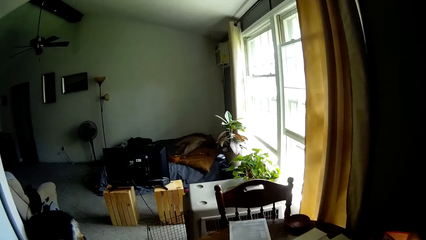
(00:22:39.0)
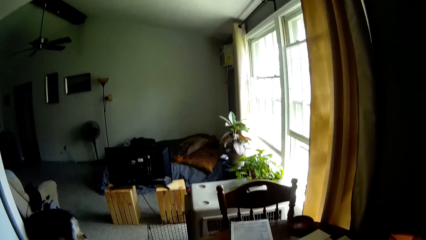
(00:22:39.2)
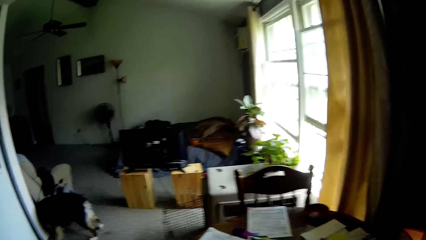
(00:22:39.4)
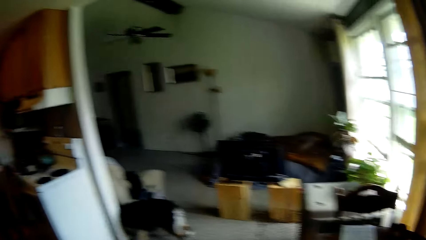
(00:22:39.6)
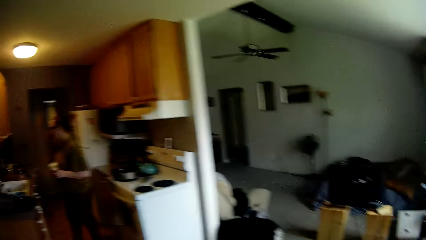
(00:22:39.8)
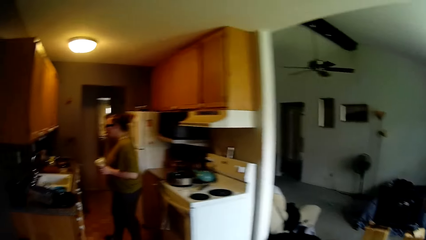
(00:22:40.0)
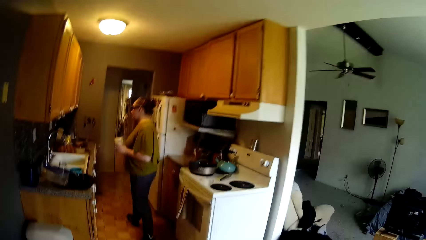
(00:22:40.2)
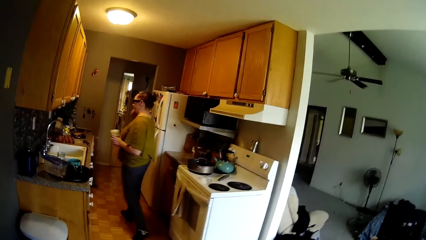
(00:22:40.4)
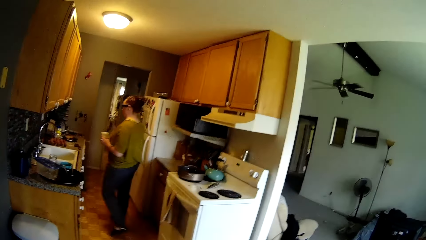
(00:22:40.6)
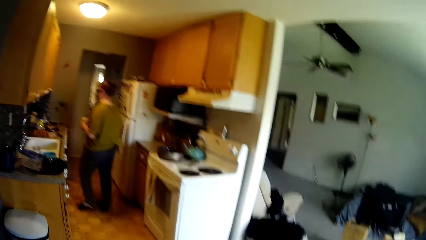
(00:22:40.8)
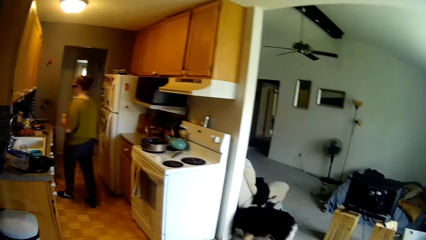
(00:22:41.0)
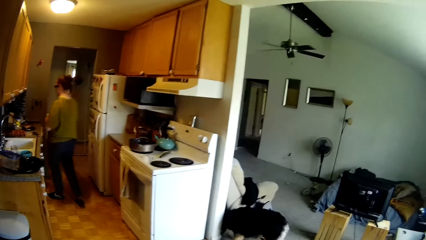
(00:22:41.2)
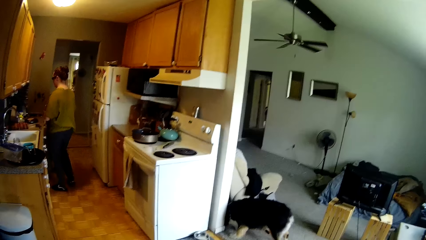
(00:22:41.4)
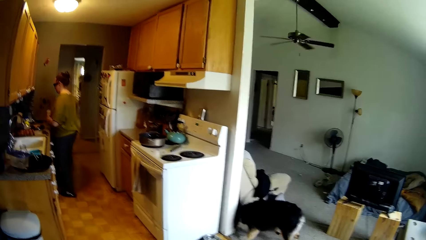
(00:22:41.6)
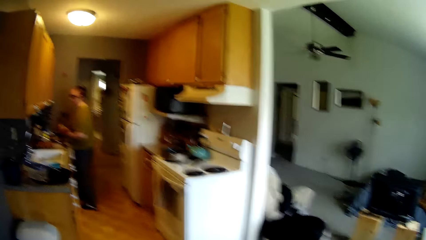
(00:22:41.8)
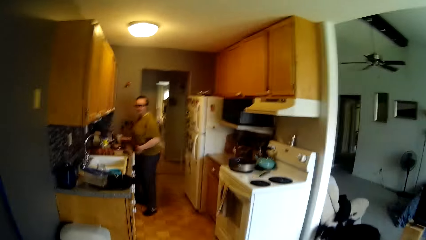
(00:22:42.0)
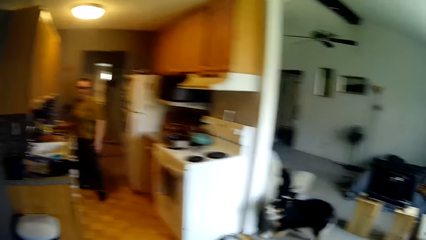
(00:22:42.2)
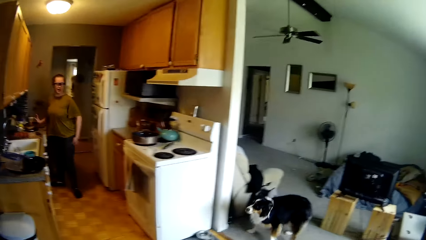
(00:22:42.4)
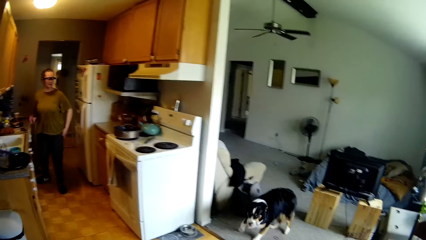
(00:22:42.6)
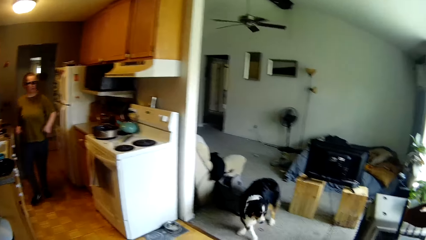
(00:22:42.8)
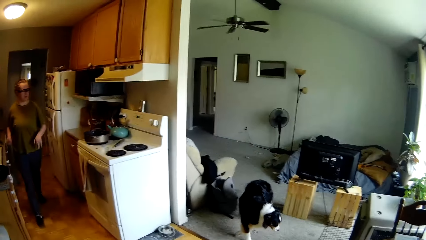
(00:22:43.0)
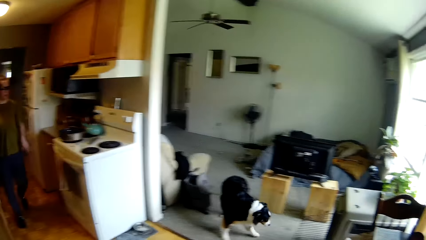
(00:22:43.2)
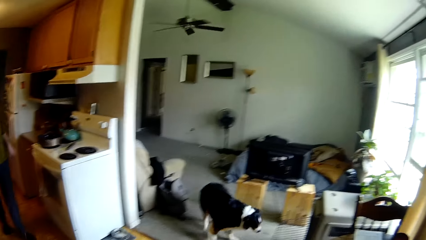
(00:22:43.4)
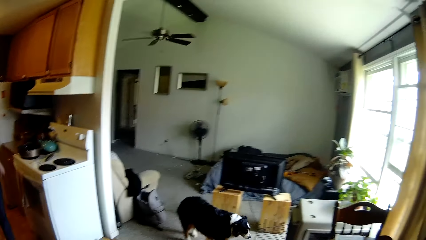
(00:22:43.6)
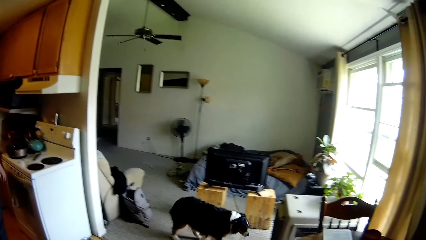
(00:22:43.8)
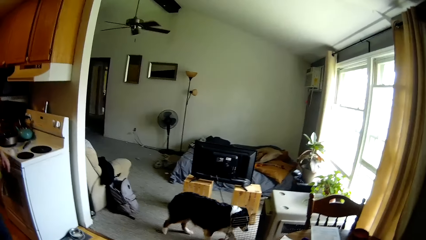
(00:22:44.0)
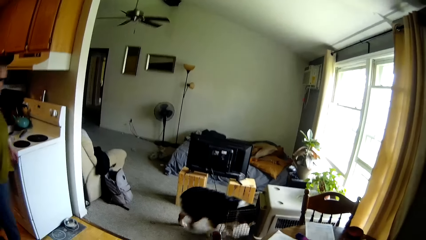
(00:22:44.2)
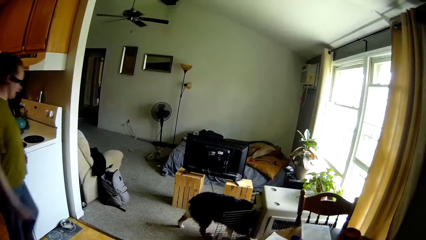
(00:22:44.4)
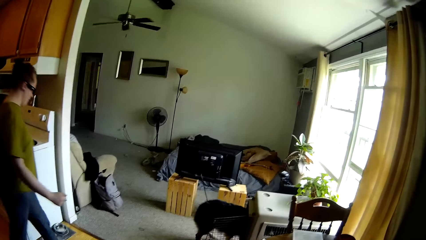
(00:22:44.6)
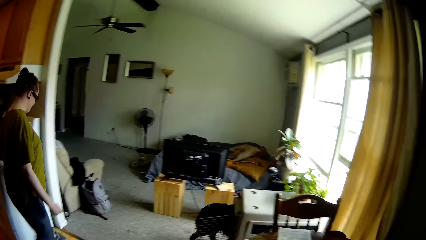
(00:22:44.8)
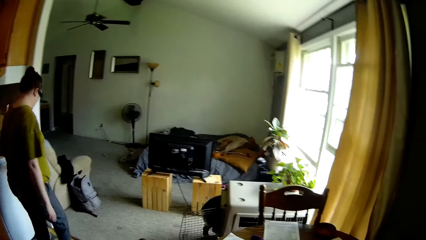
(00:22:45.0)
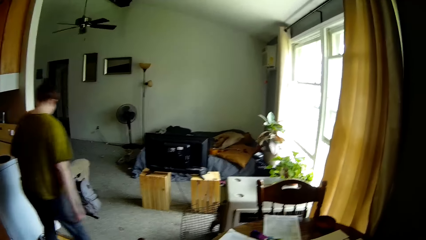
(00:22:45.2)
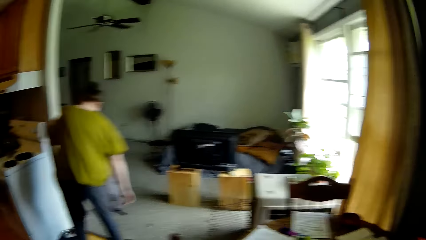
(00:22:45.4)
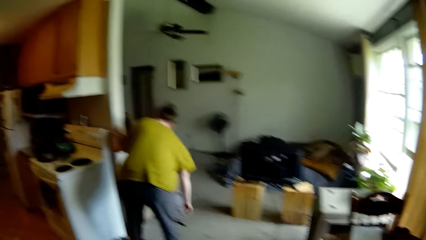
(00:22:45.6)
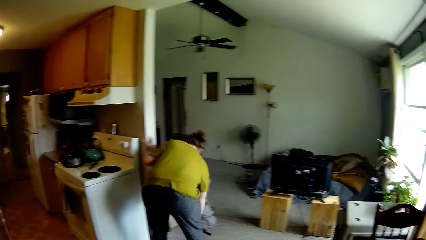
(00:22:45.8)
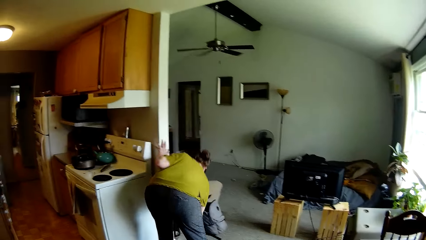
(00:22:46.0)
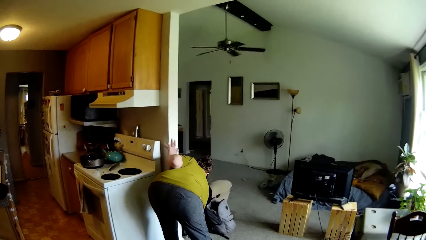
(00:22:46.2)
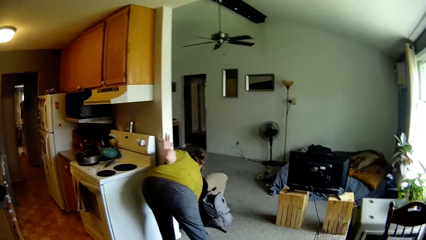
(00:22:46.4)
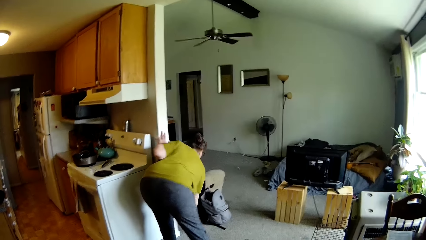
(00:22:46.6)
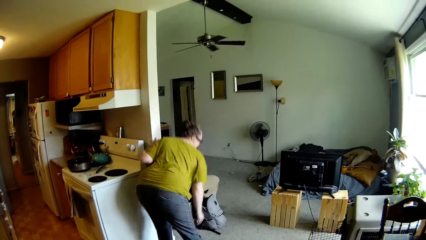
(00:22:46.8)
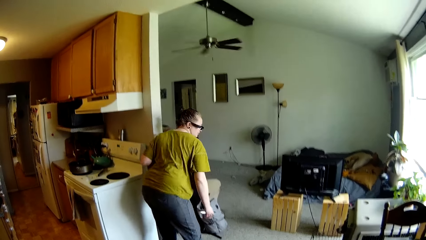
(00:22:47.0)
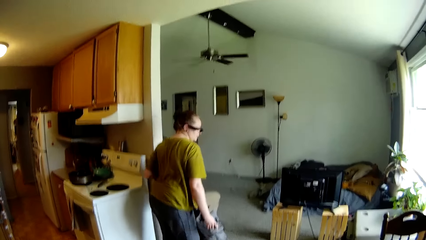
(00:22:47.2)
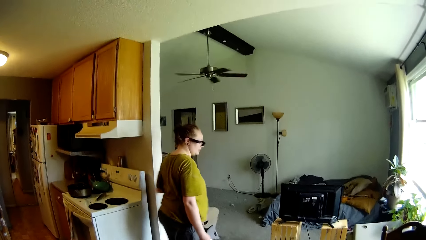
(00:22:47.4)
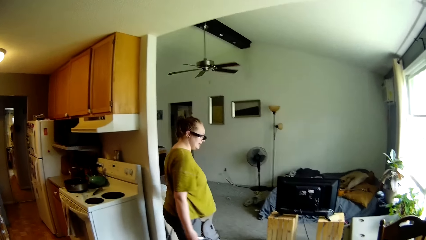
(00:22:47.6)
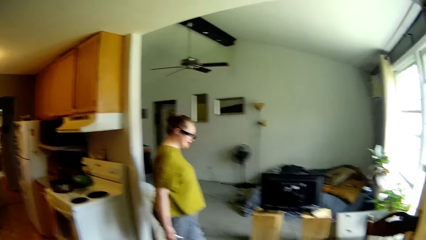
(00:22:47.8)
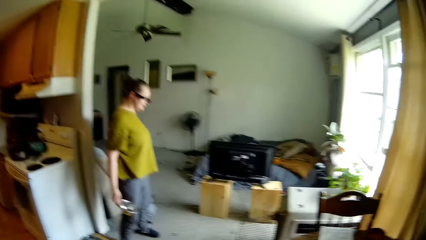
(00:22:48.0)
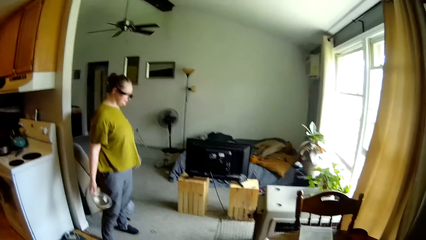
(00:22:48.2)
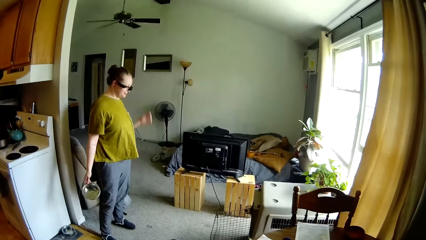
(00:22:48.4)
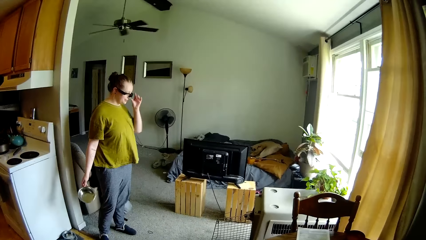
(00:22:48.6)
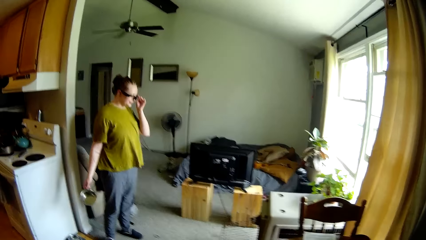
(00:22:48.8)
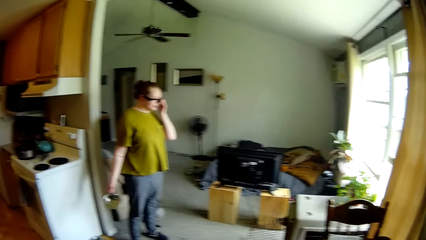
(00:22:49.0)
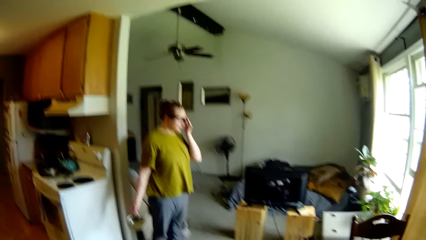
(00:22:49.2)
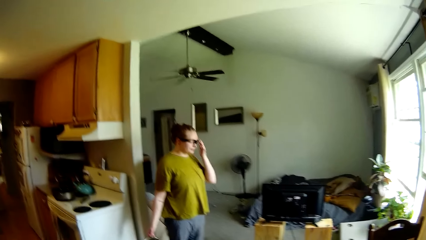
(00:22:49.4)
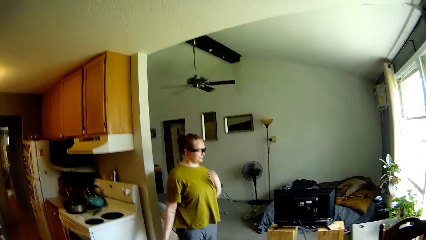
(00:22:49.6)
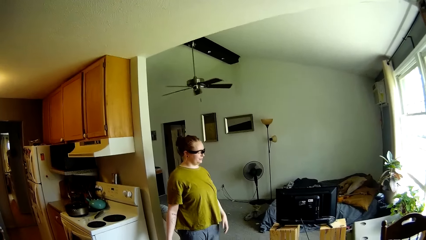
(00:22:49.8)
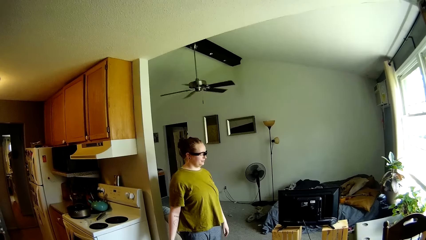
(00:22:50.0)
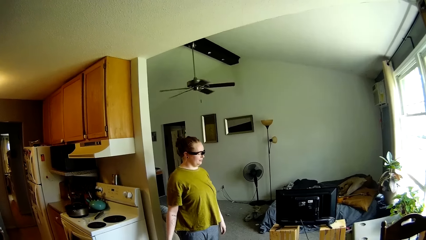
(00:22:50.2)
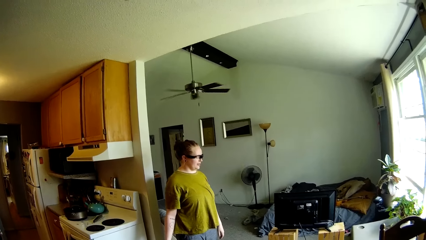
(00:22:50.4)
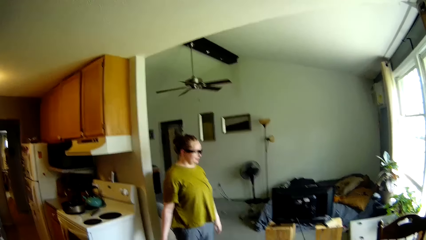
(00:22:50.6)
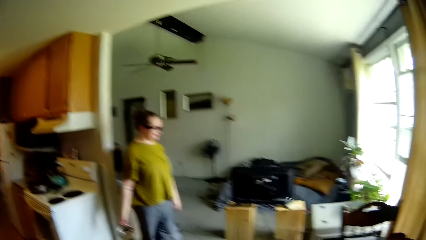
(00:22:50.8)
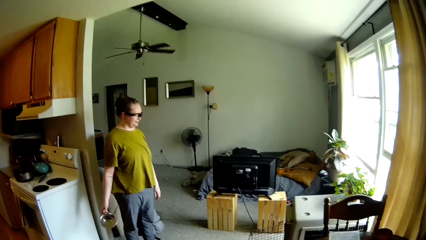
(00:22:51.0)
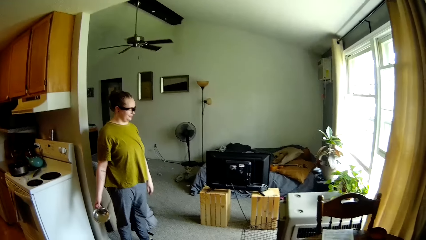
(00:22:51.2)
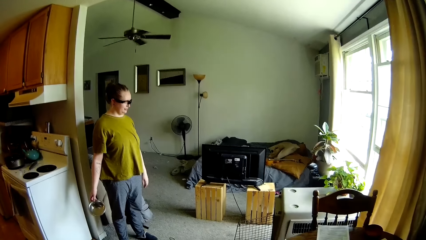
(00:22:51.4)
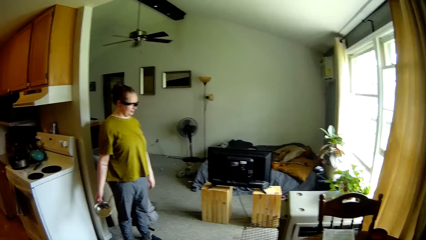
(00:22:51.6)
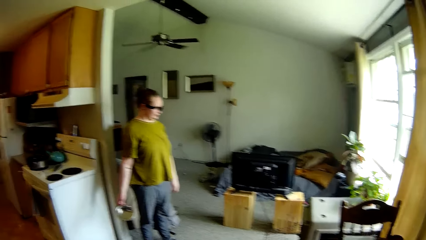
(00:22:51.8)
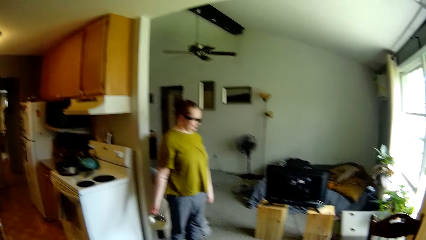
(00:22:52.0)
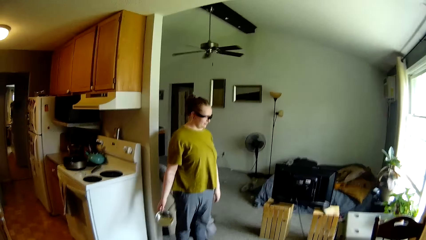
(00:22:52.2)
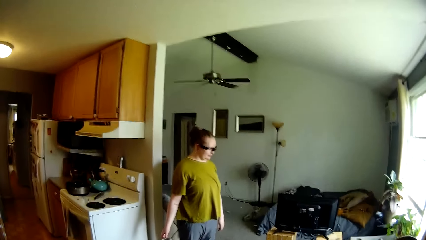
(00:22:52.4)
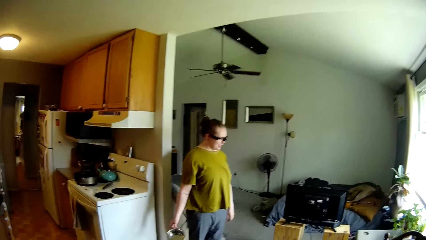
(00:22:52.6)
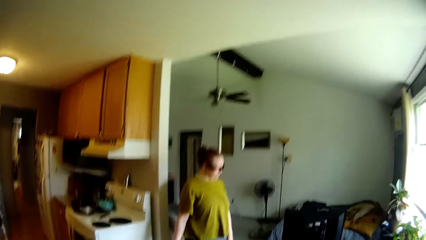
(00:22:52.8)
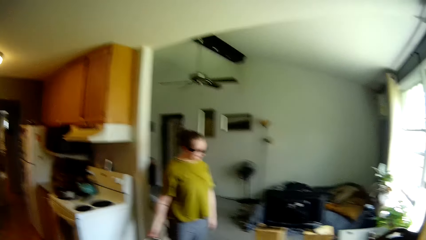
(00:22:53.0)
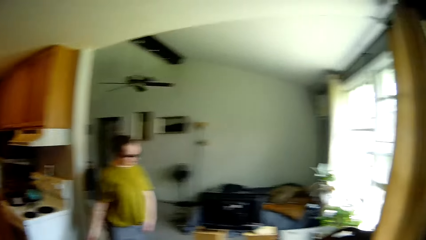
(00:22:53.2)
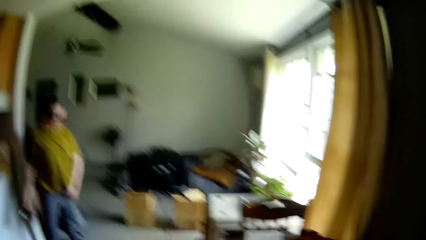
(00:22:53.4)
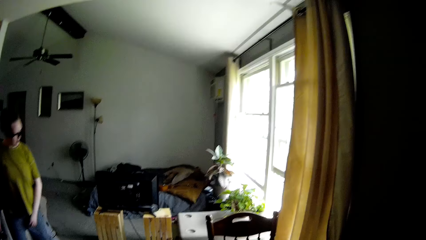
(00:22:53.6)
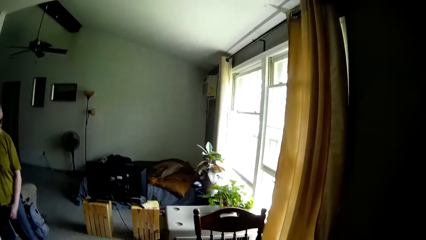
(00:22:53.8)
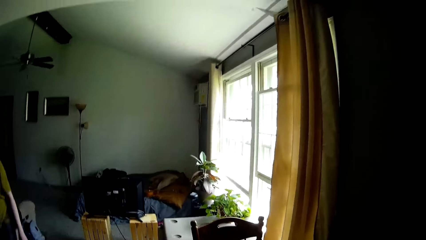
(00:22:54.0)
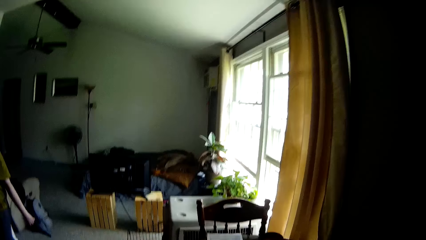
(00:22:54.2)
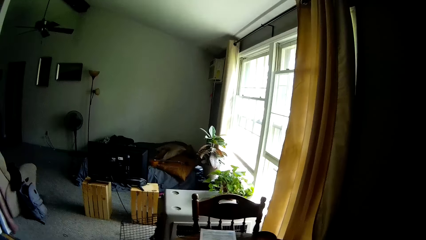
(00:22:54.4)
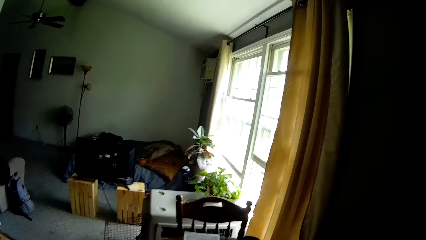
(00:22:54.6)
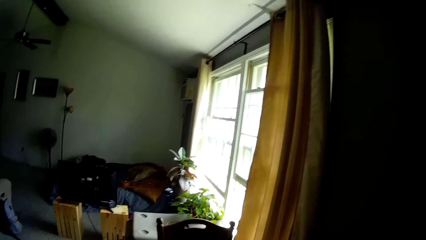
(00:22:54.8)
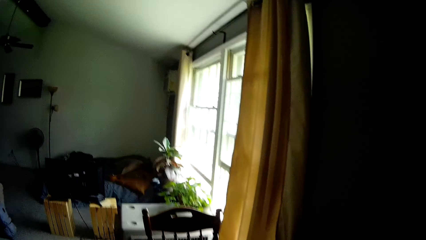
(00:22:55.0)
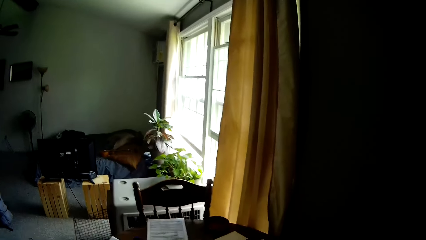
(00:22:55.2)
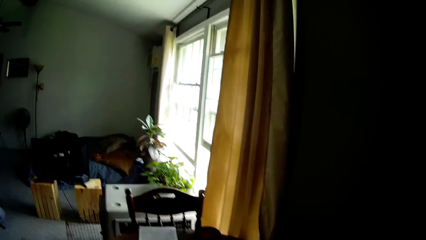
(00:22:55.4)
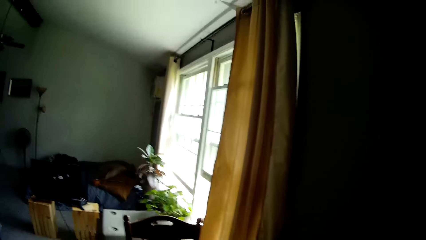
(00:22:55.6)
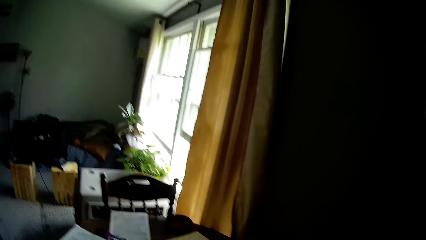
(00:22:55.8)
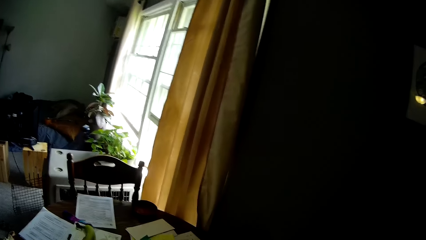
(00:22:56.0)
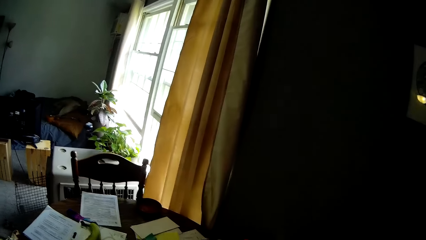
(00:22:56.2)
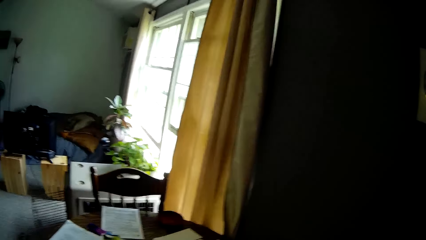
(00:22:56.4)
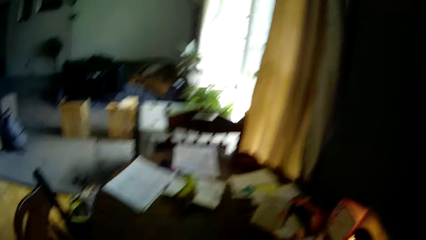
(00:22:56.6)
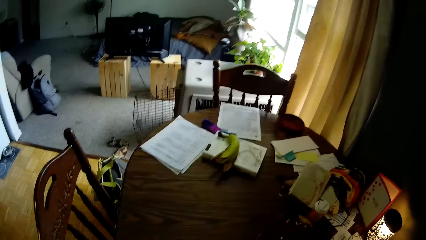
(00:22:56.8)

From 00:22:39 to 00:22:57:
The woman holds the cup from the kitchen countertop in her left hand. The camera wearer looks at the woman in the kitchen. The woman drops the cup in her right hand on the kitchen countertop. A person walks round the room. The woman bends down, touches the wall with her left hand, picks up a plate on the floor with her right hand and stands up. The woman walks around, touches her glasses with her left hand and holds the metal plate. The camera wearer turns to the side. The woman walks to the kitchen.
